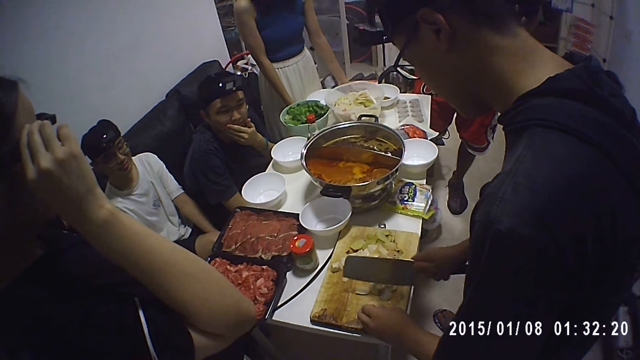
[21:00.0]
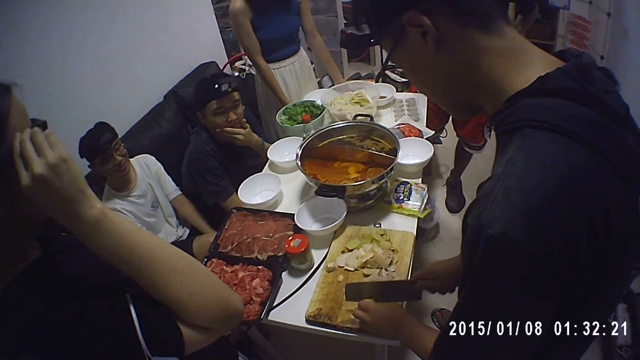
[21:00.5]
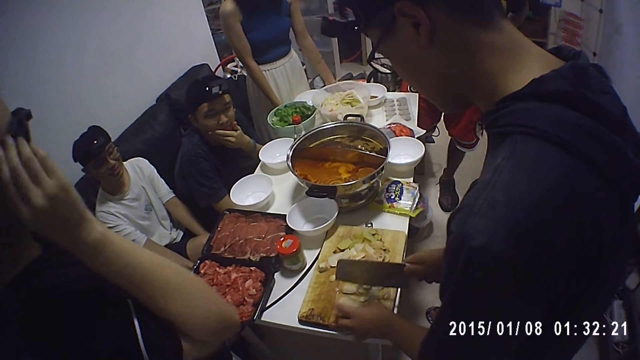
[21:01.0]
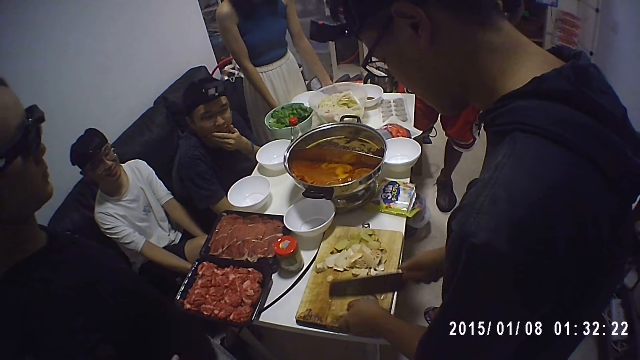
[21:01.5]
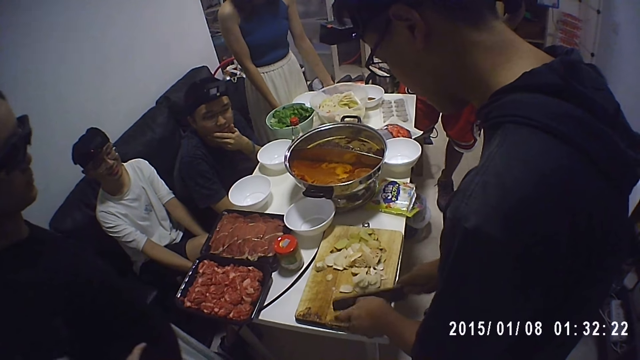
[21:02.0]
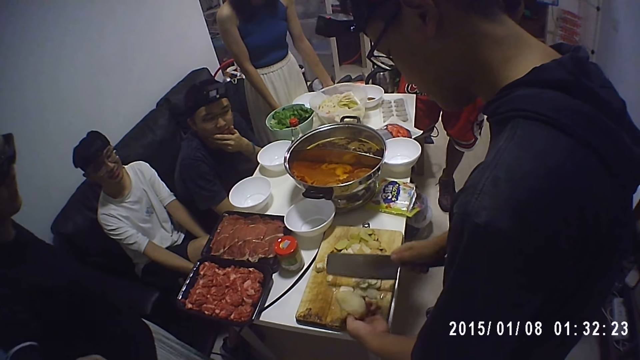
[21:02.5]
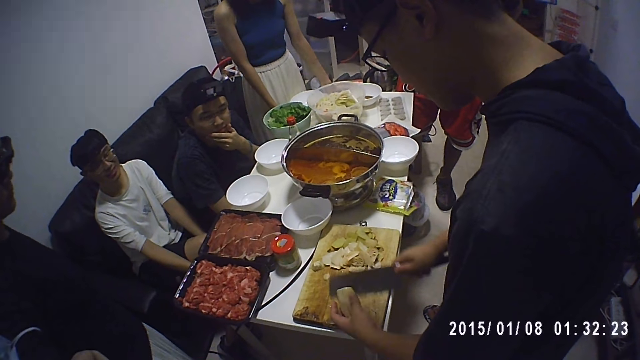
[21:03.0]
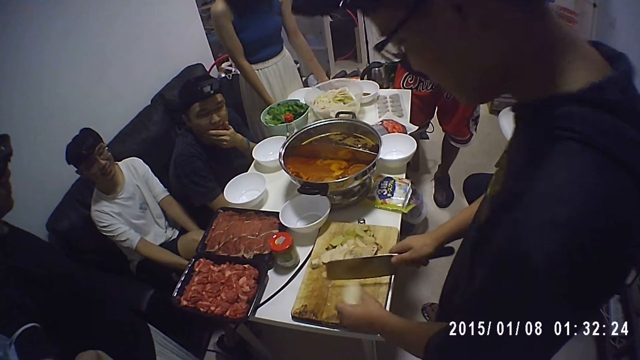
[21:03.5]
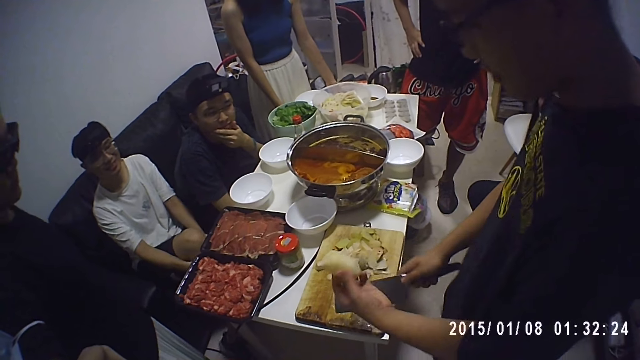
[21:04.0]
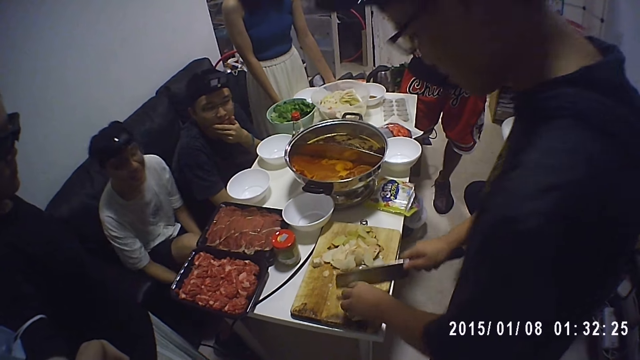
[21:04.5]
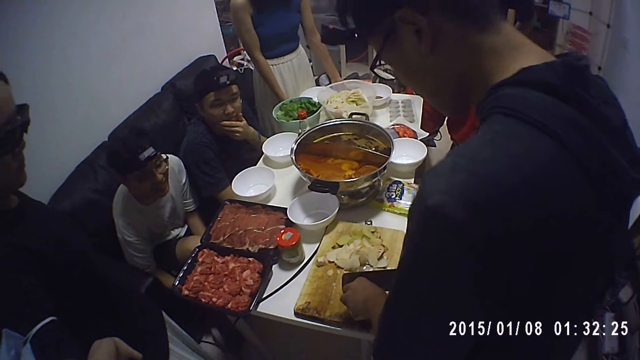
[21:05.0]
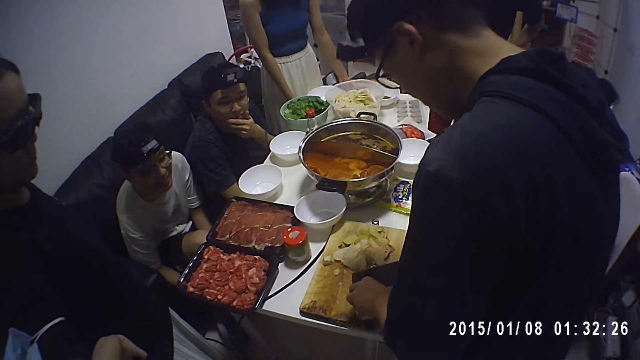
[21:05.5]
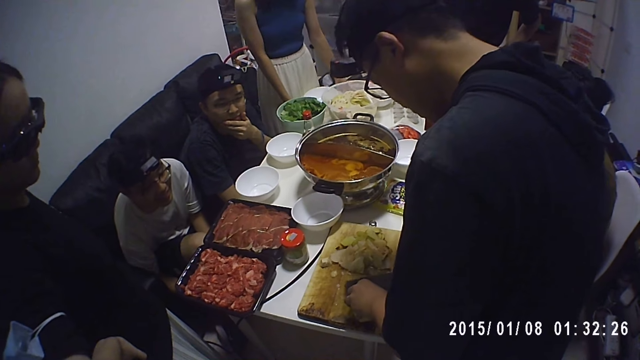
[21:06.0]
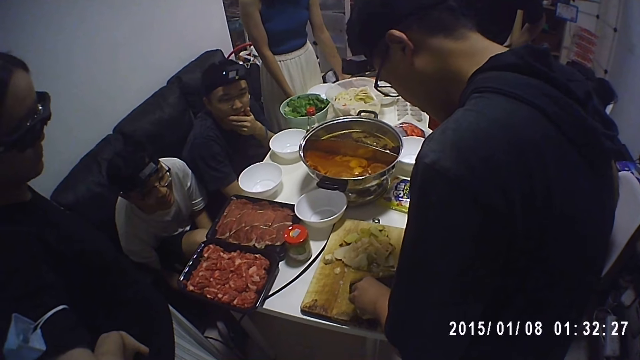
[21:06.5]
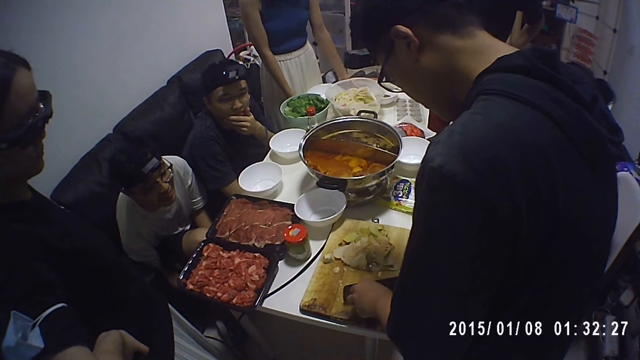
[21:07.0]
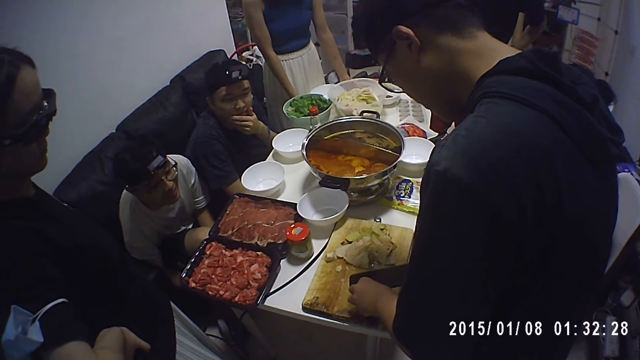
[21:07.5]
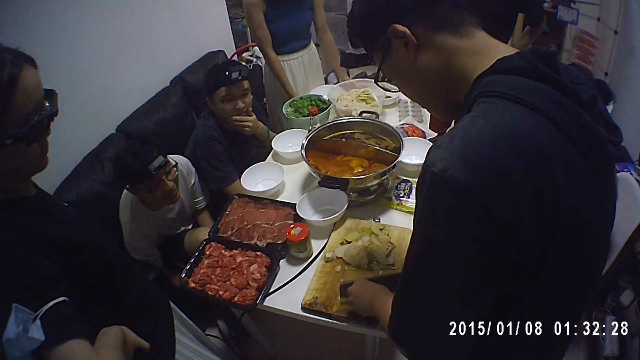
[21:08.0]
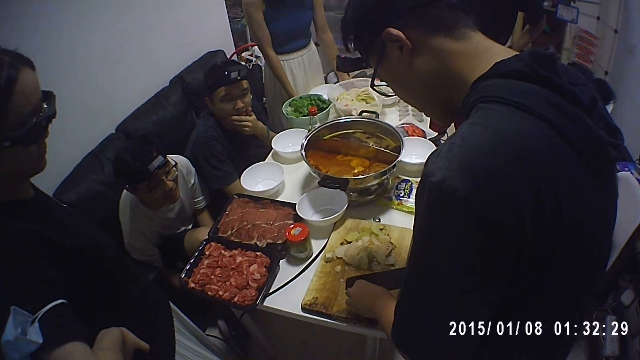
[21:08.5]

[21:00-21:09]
A woman drops both hands. A man chops potatoes. The man lifts the potato and chops potatoes. Another man swings on the seat. The first man chops potatoes.

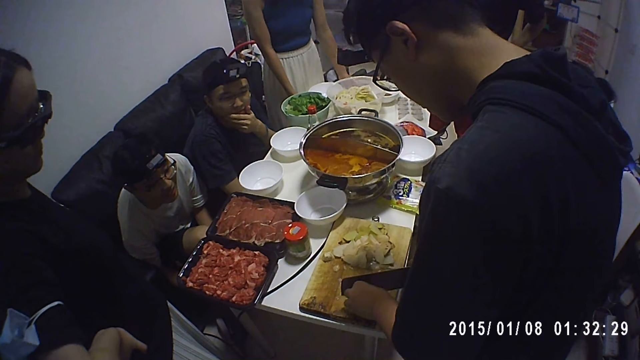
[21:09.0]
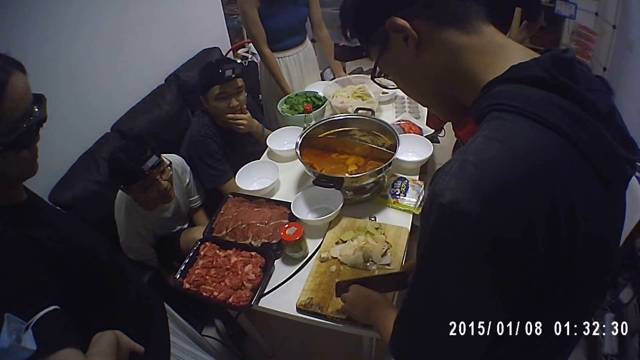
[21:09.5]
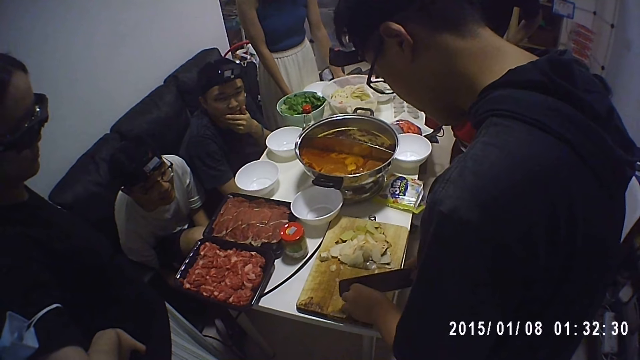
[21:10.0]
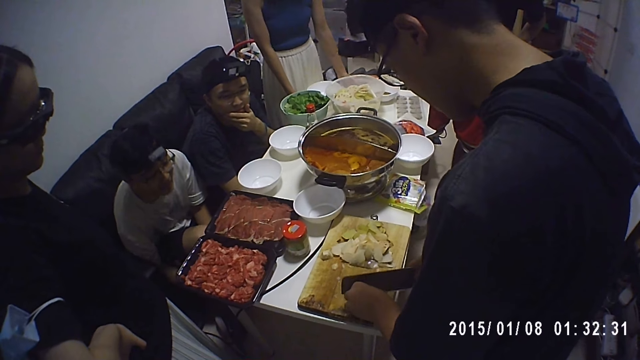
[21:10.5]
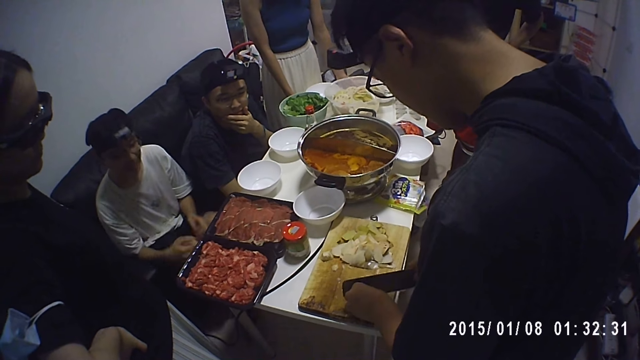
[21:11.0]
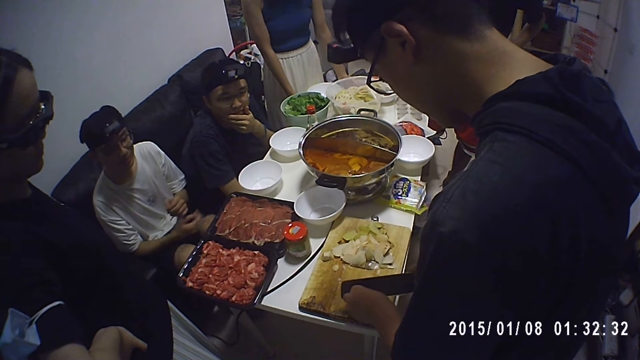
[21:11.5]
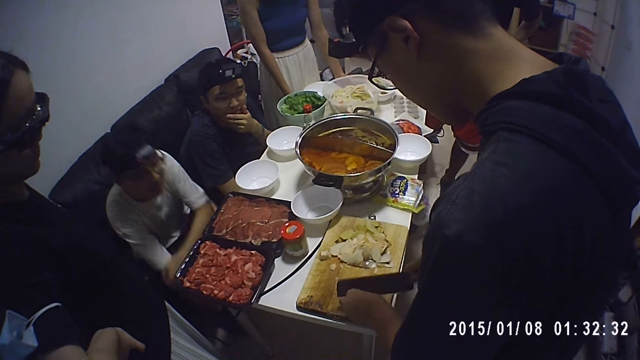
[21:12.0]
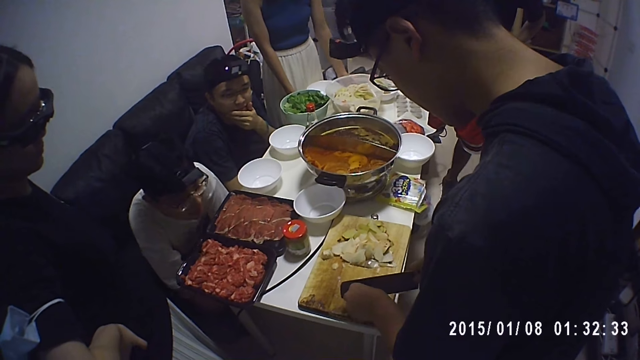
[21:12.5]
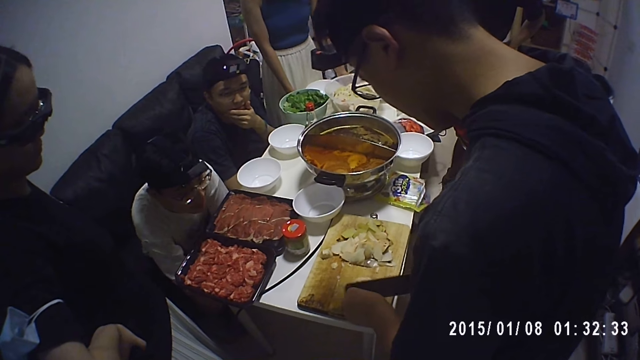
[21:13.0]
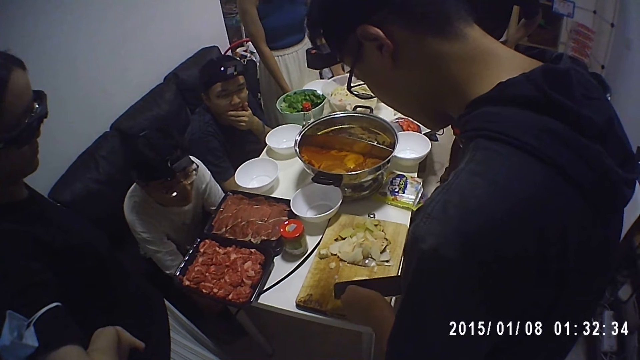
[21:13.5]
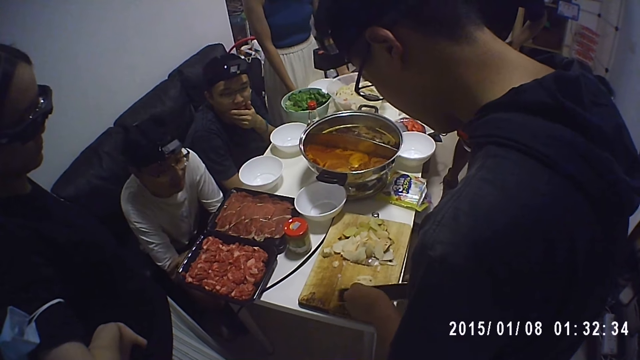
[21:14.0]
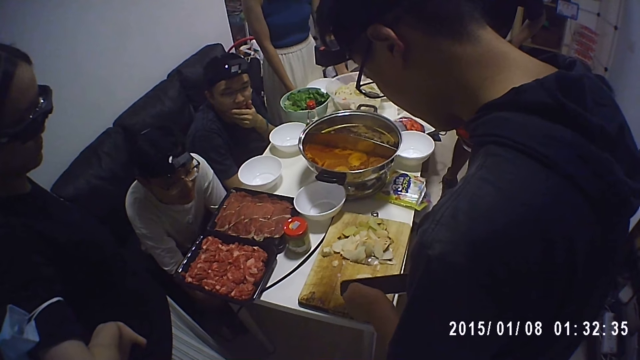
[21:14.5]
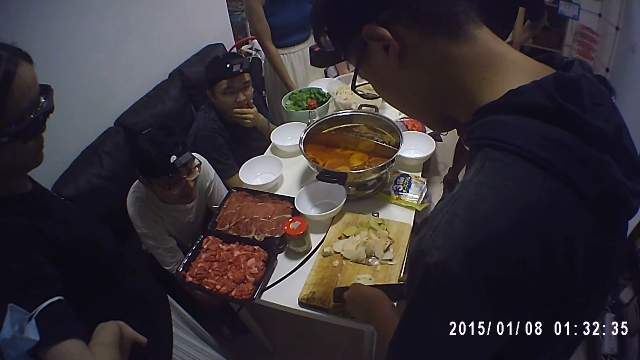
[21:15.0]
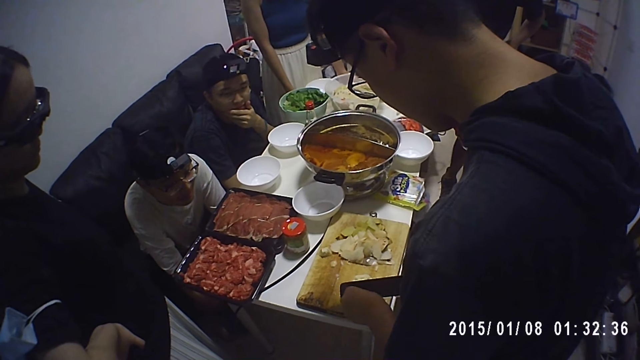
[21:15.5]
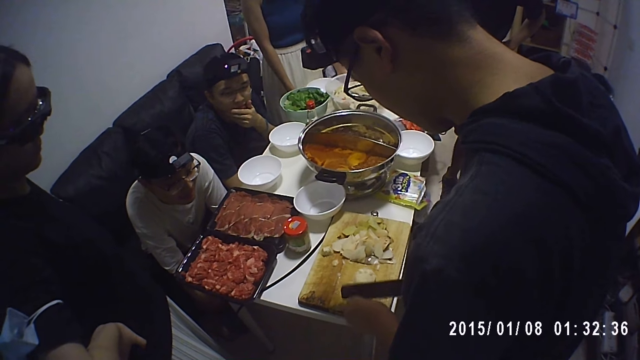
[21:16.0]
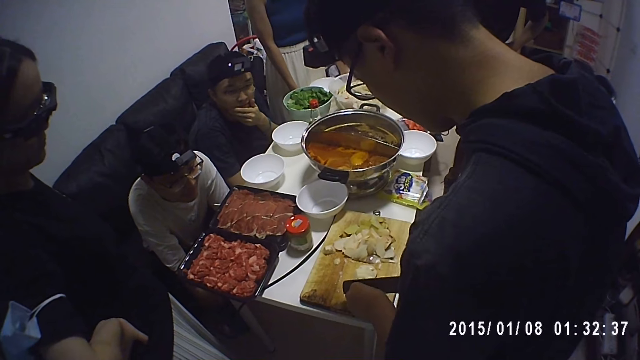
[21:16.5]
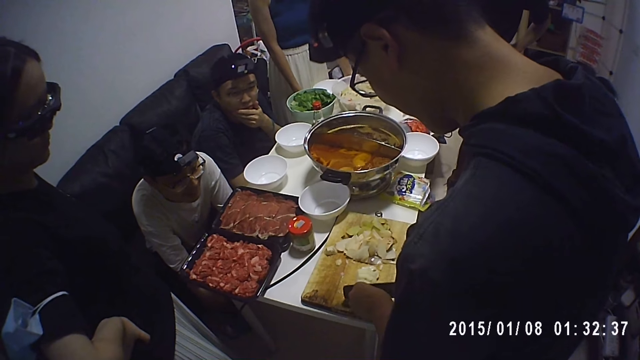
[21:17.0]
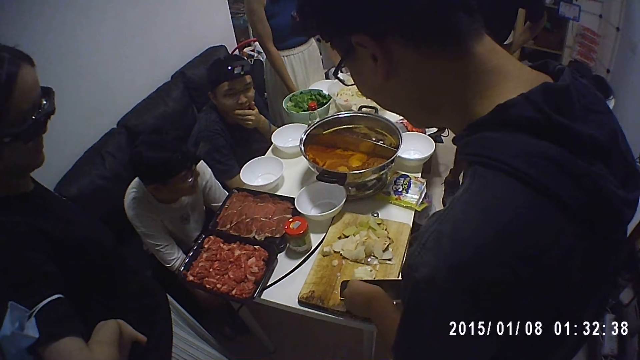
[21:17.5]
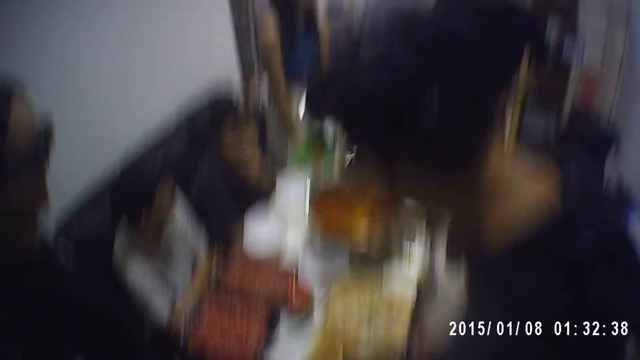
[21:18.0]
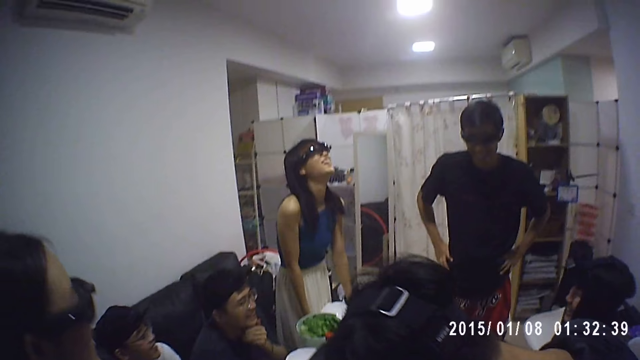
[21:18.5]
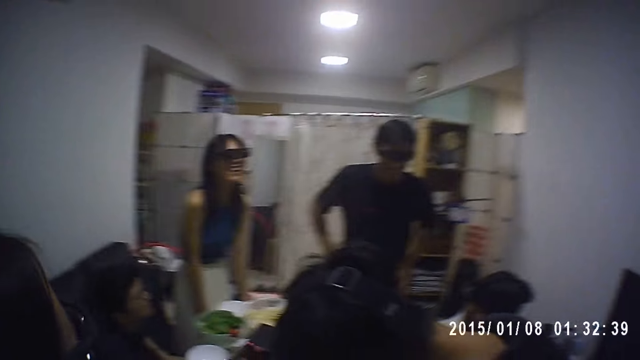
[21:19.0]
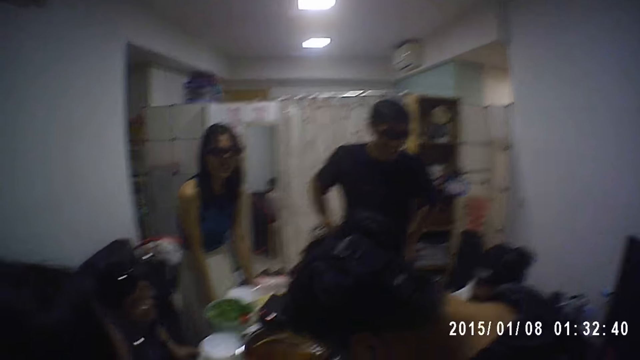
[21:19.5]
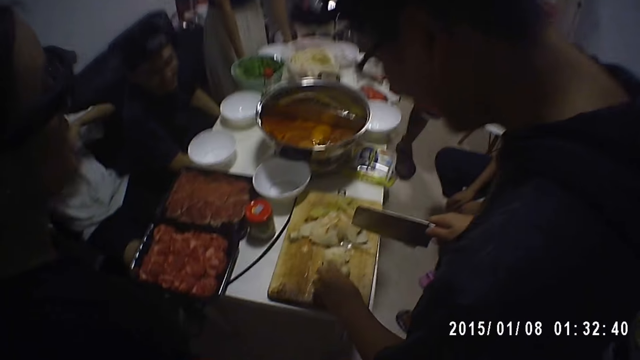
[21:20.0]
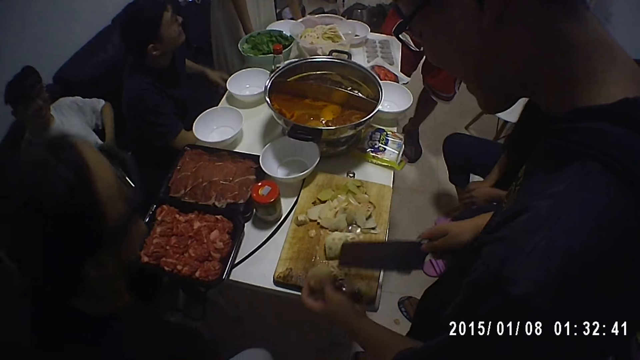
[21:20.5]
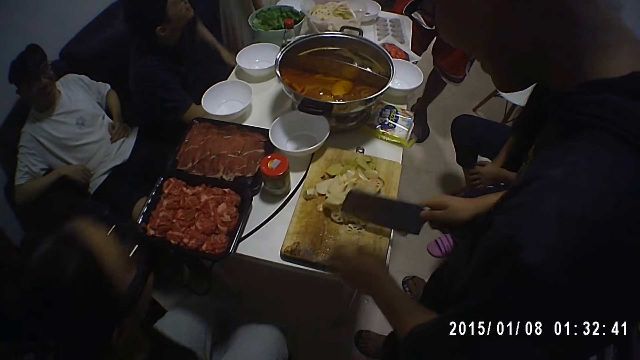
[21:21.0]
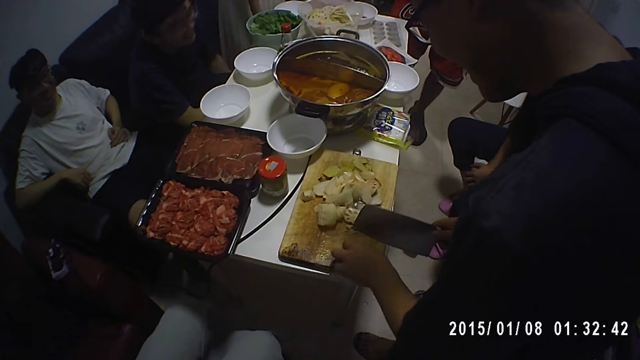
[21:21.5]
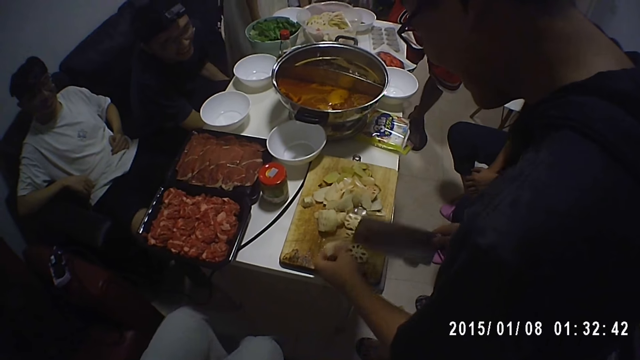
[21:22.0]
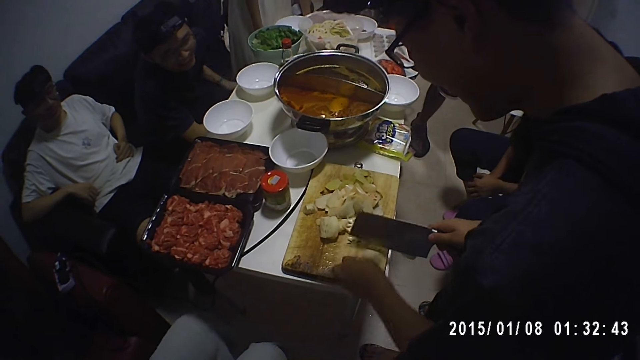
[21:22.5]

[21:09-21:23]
A man lifts both hands. Another man chops potatoes. The first man folds both hands. The other man chops potatoes. The first man swings on the seat. The other man chops potatoes. The camera wearer looks around. A woman looks up at the ceiling. The camera wearer looks around. The other man lifts the potato and chops potatoes.
